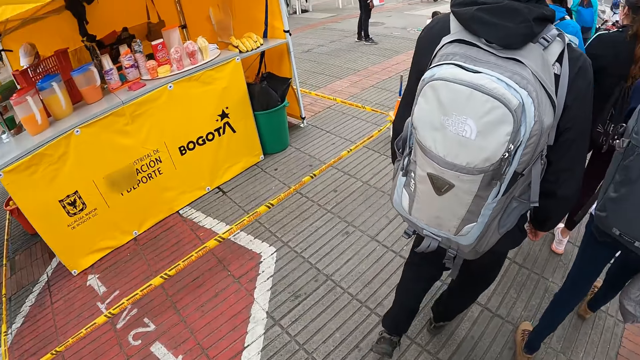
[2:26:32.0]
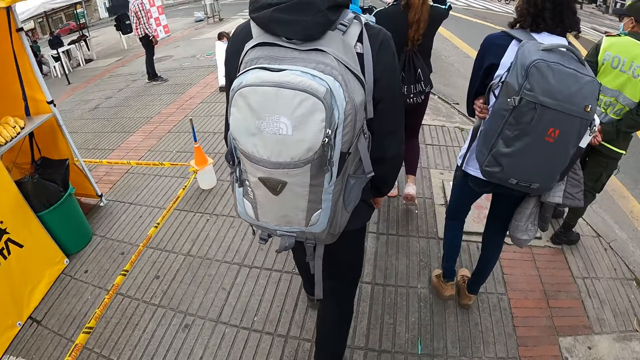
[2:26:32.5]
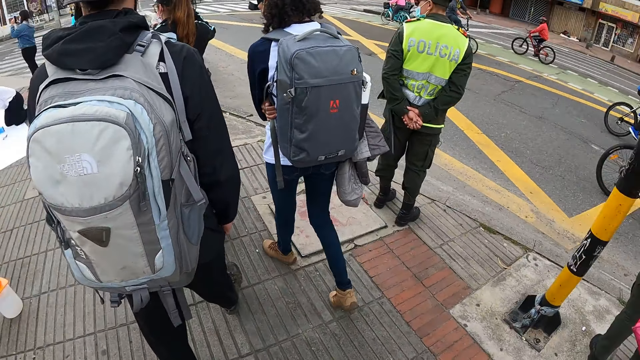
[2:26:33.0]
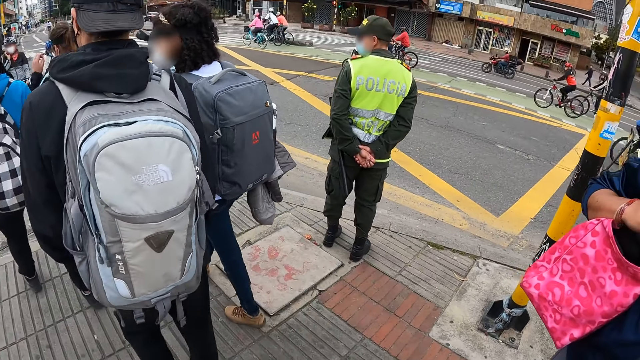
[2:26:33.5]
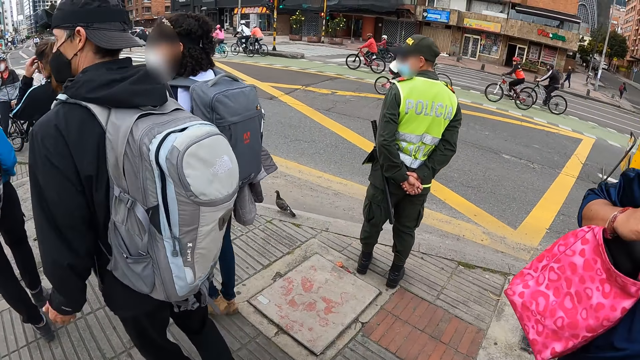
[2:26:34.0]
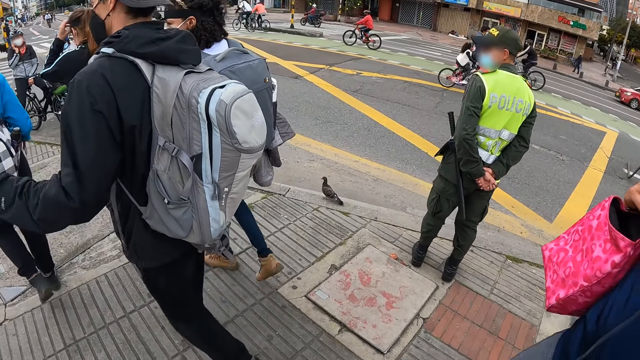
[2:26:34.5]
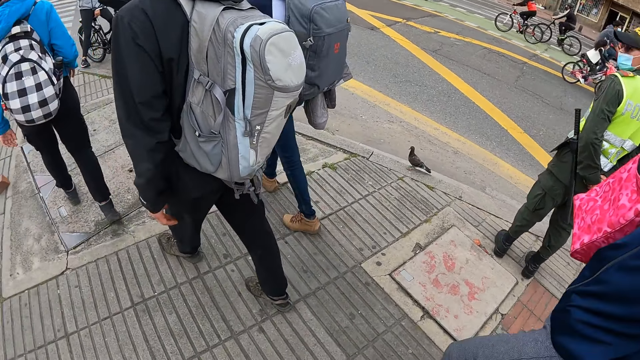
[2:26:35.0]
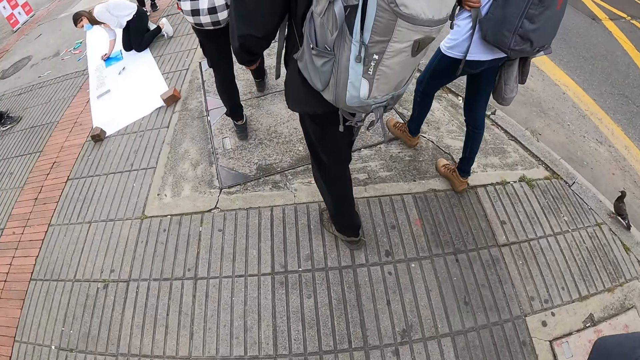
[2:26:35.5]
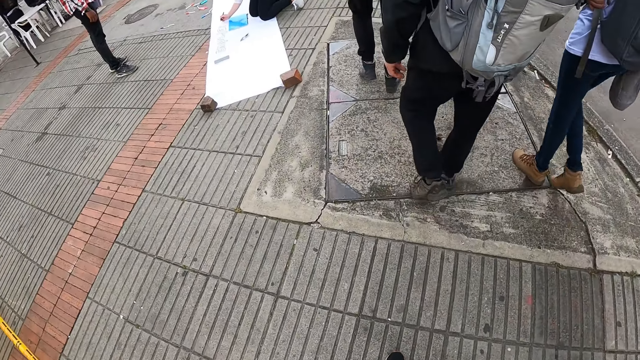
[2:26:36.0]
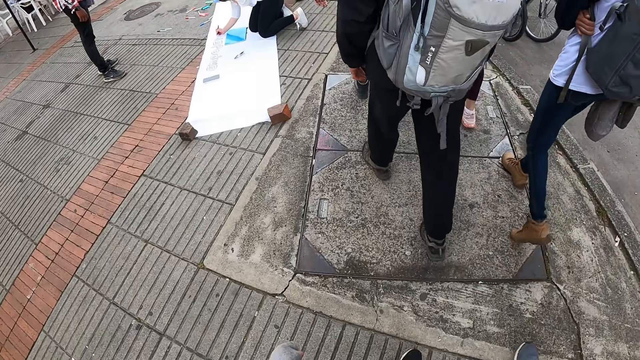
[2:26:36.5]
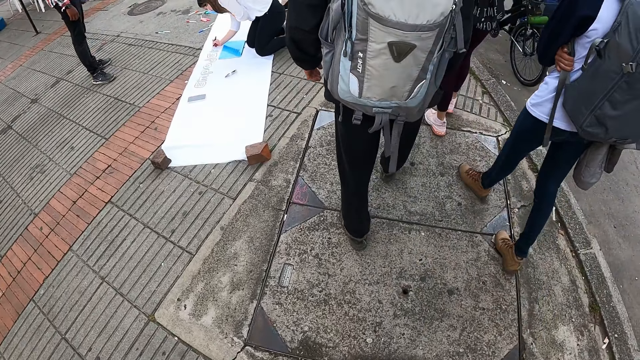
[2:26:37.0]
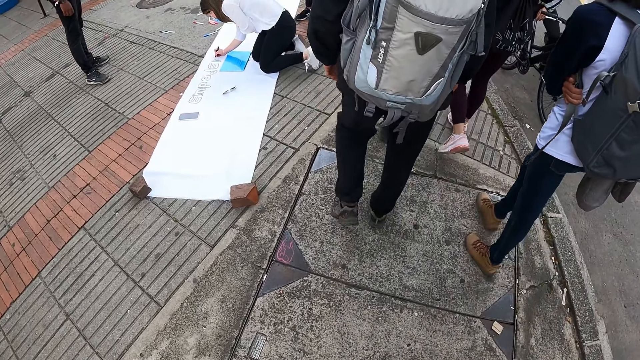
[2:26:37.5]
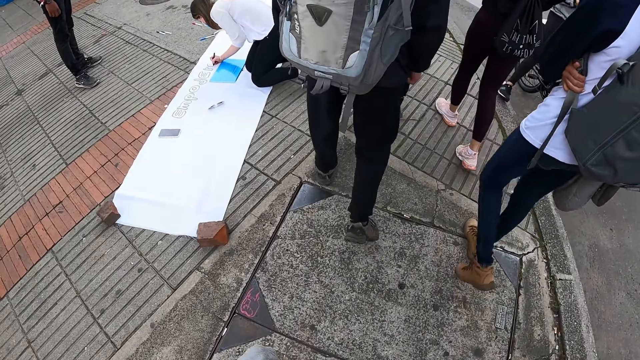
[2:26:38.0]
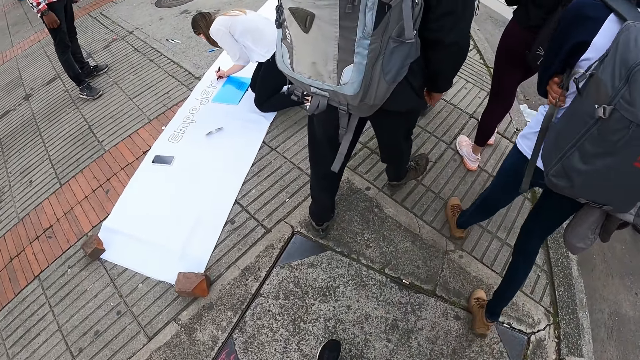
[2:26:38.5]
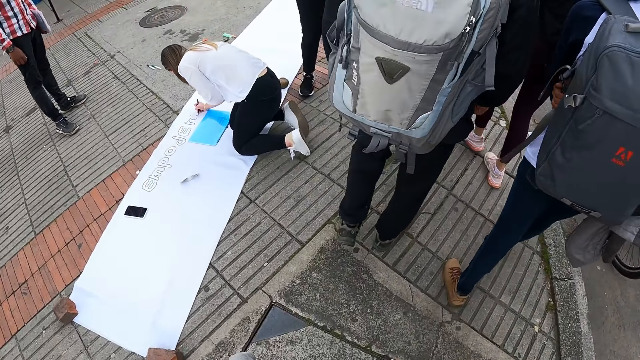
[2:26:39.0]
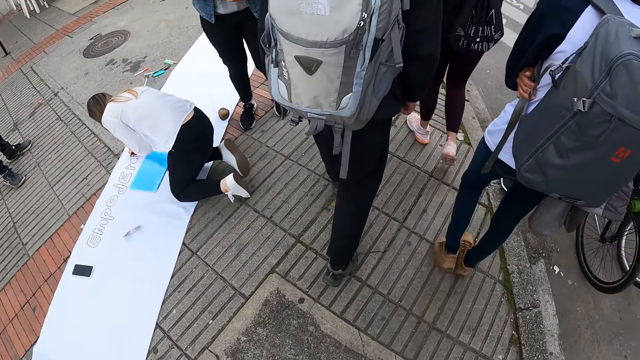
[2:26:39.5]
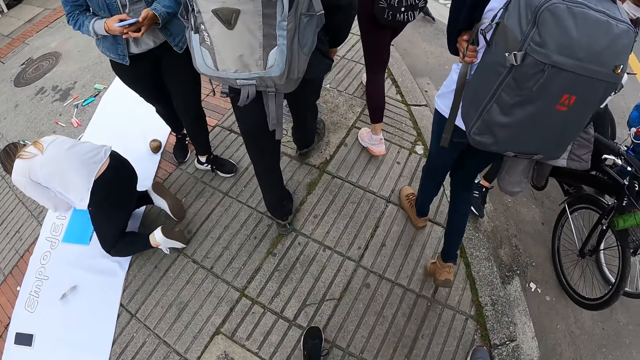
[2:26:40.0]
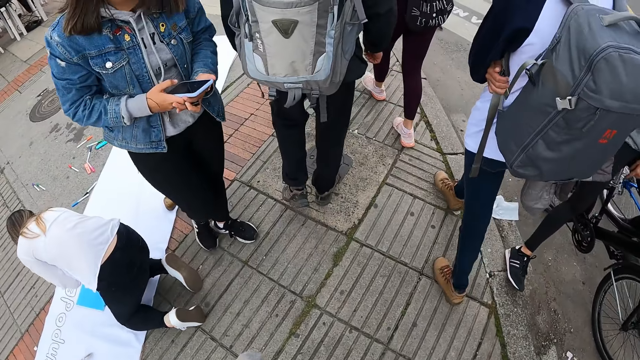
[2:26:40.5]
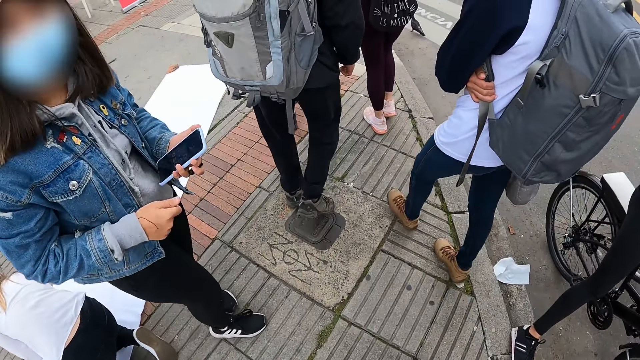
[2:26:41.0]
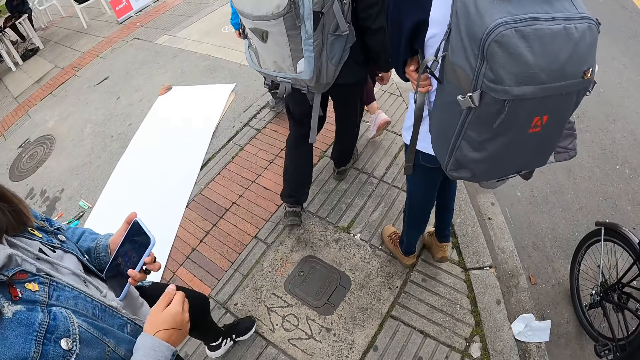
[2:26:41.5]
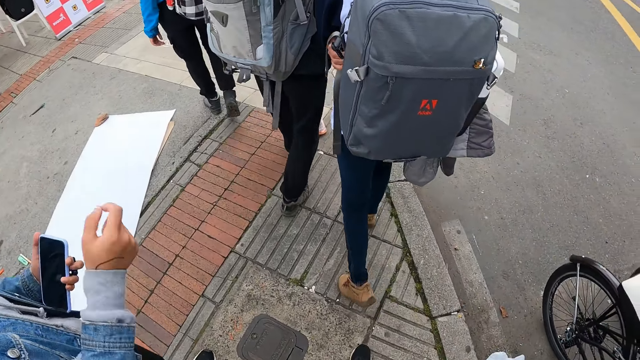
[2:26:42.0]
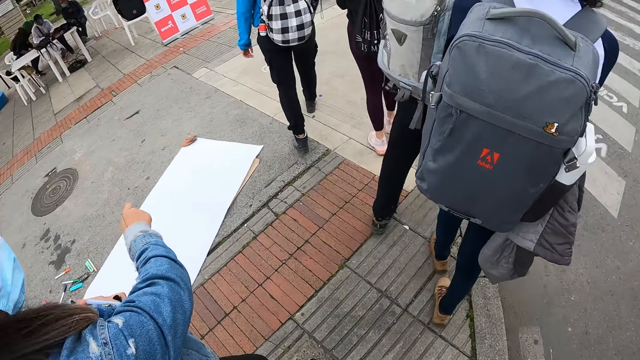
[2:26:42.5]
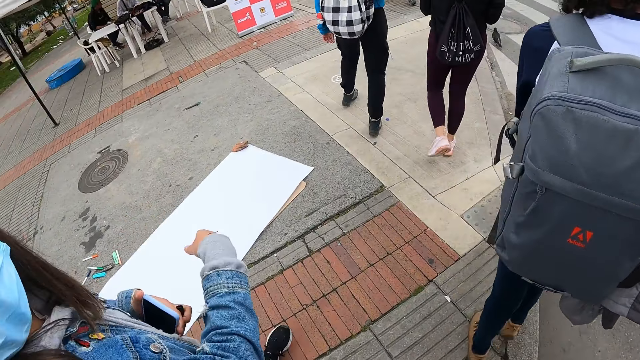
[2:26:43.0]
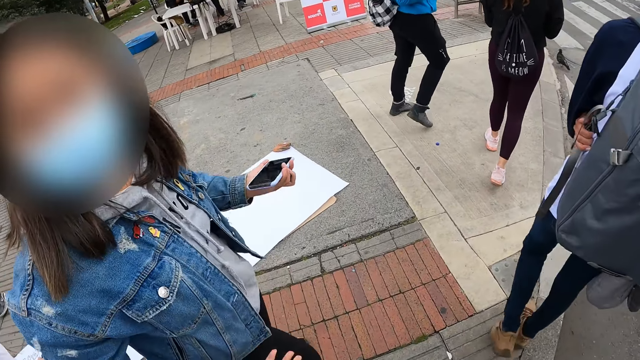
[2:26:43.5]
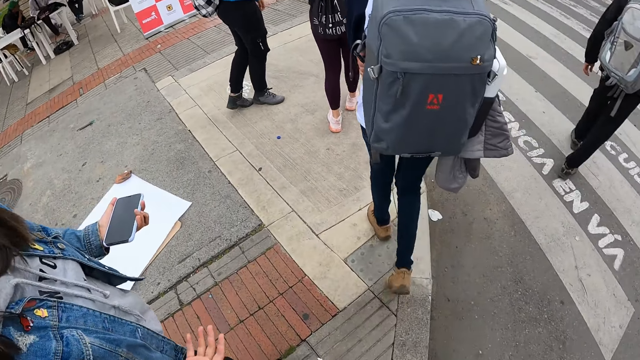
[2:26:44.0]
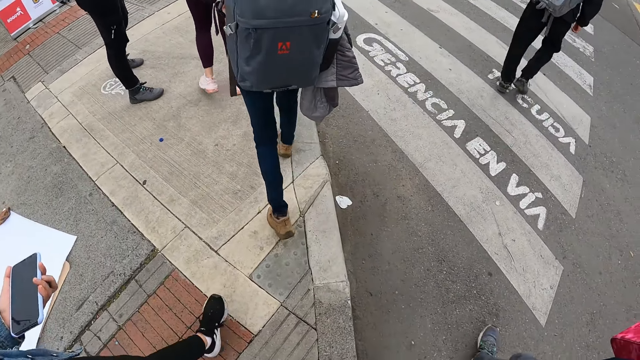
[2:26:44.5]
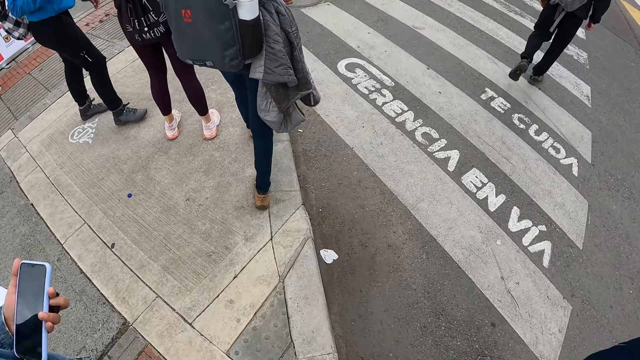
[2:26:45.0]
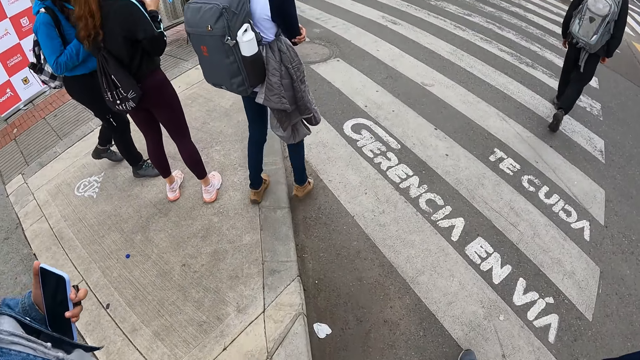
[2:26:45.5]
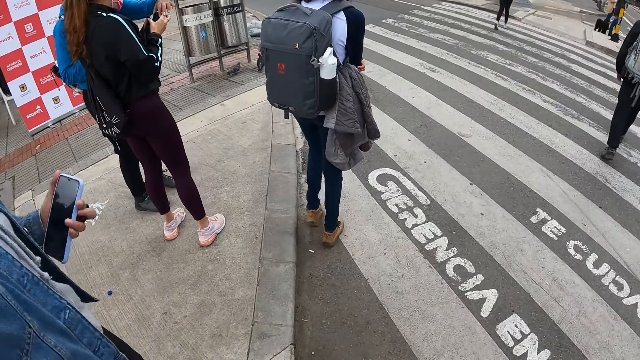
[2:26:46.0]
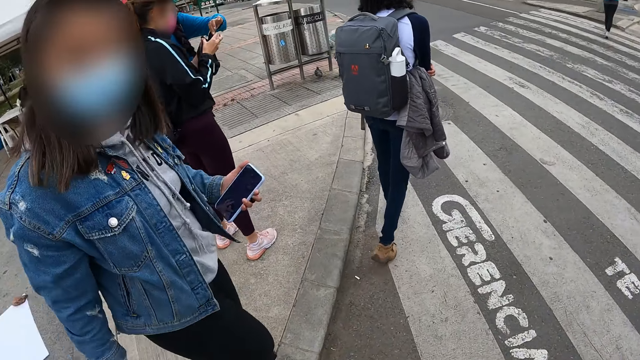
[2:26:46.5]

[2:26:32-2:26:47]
A woman interacts with the camera wearer.

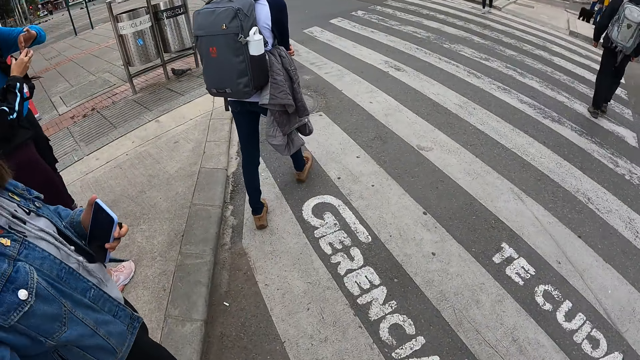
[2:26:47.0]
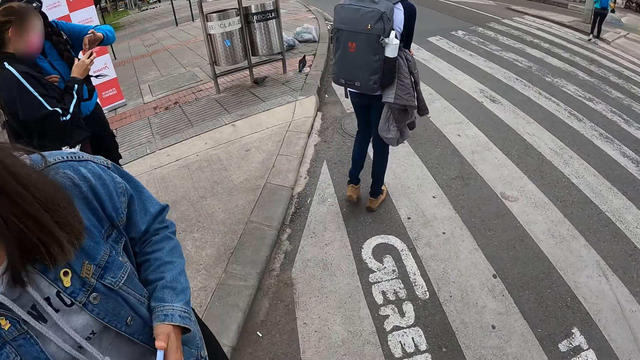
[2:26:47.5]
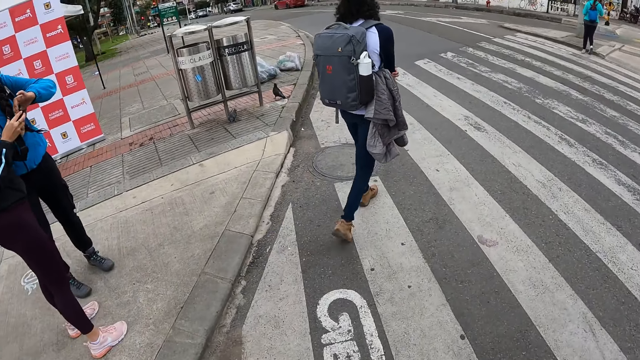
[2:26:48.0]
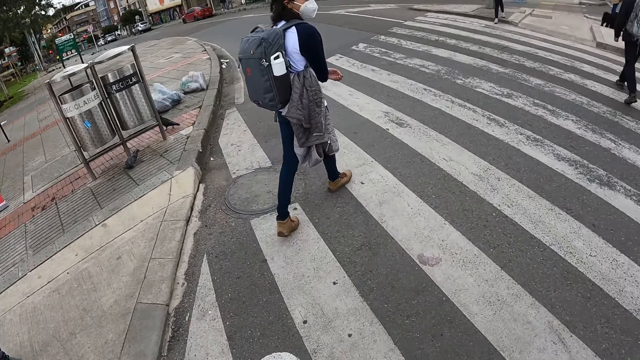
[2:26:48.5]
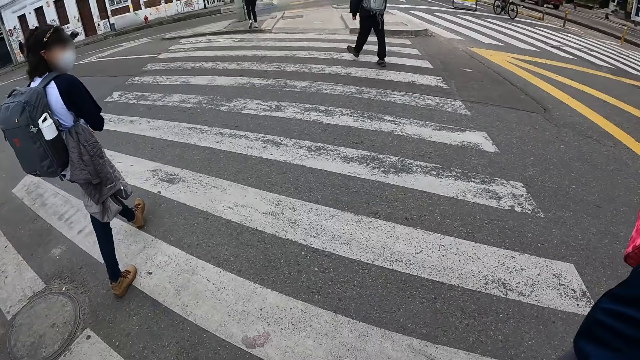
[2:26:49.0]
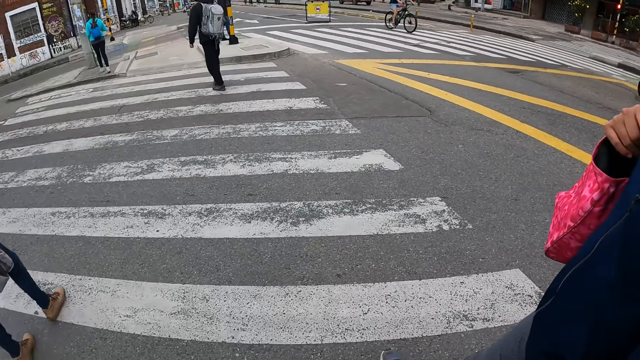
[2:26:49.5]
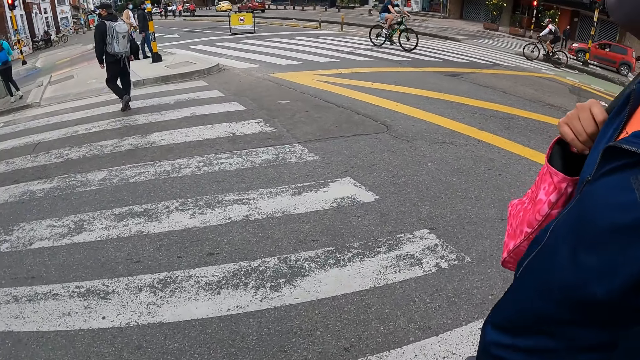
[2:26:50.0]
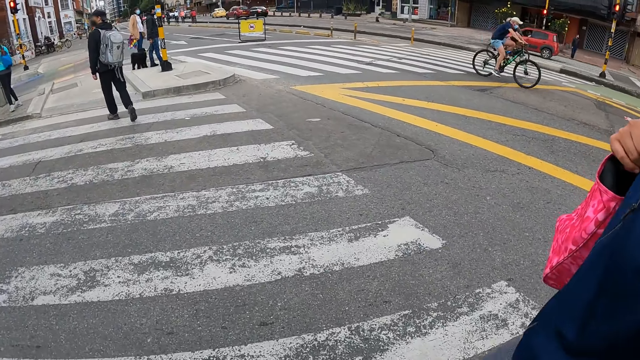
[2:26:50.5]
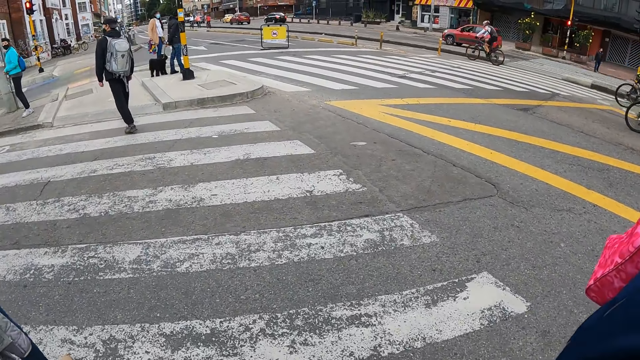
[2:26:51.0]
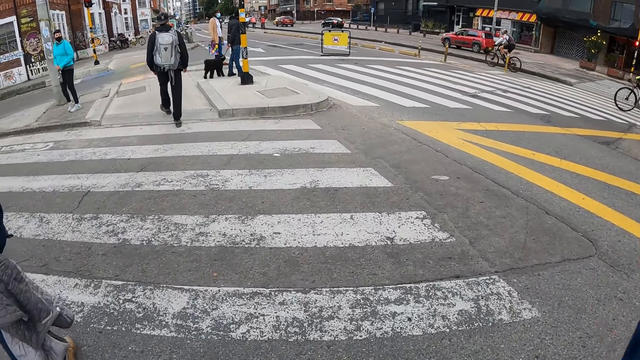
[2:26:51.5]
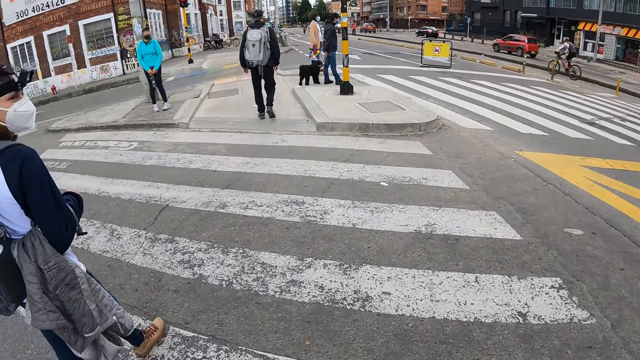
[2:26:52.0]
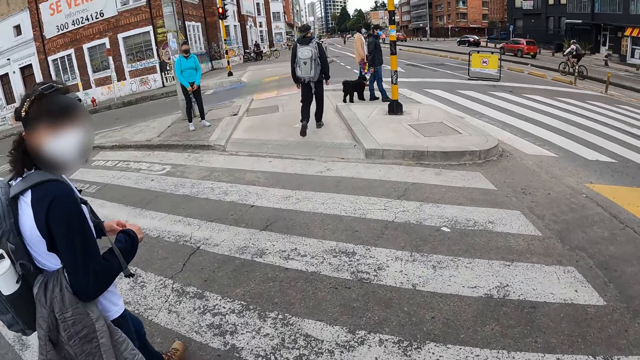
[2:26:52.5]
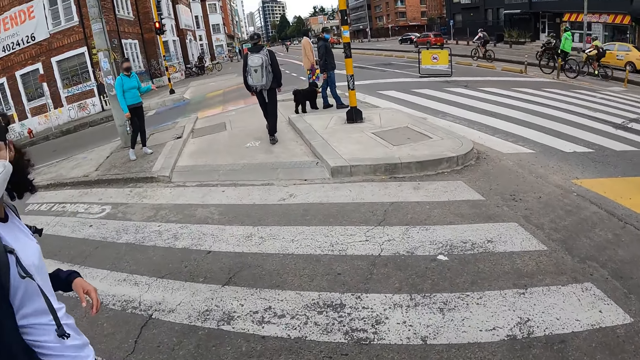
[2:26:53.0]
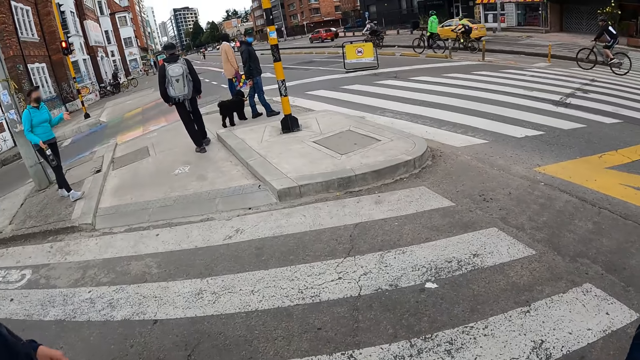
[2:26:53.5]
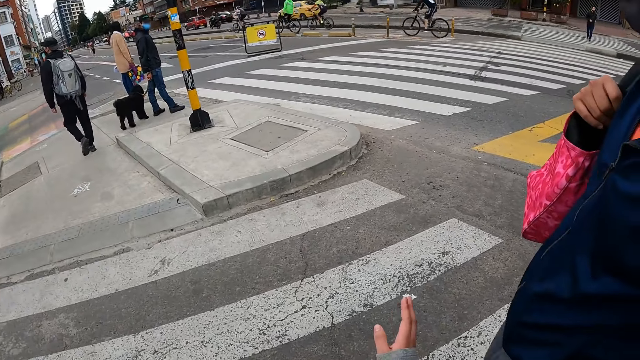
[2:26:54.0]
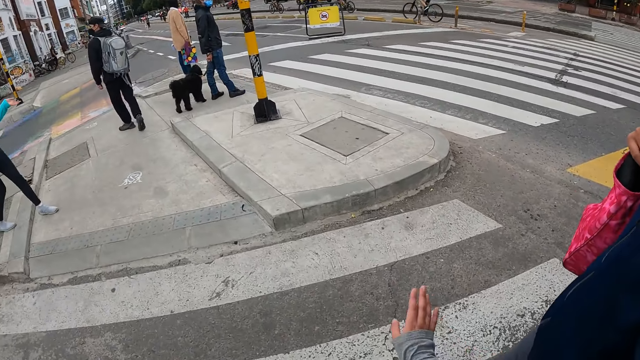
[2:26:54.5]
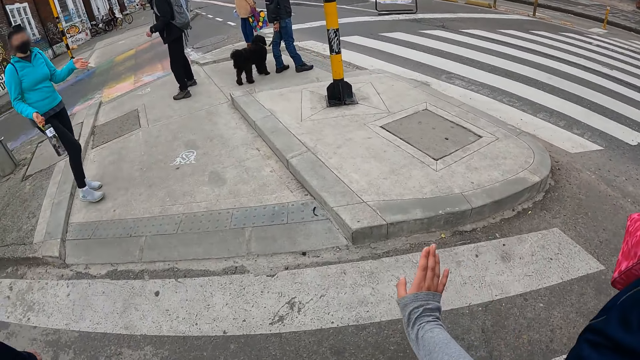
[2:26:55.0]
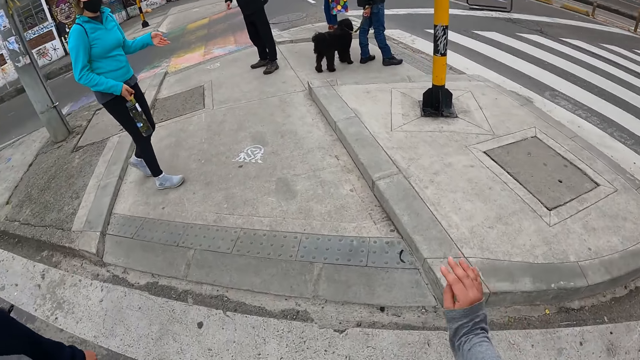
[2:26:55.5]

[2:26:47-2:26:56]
The camera wearer walks on a tarred road with a zebra crossing sign with the other people. A man walks on the zebra crossing. A boy walks on the zebra crossing.
